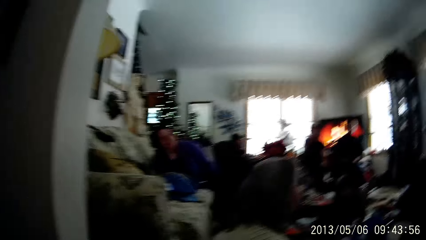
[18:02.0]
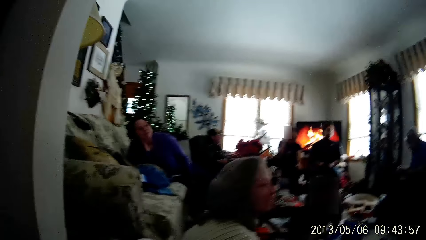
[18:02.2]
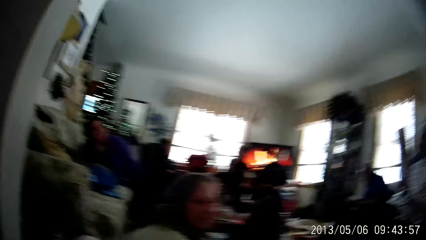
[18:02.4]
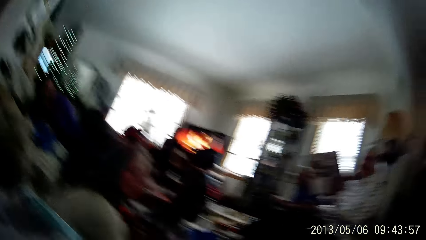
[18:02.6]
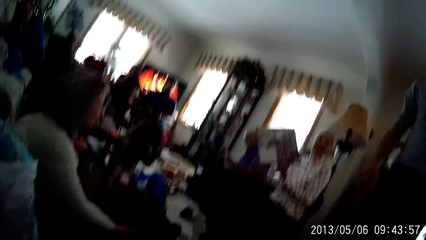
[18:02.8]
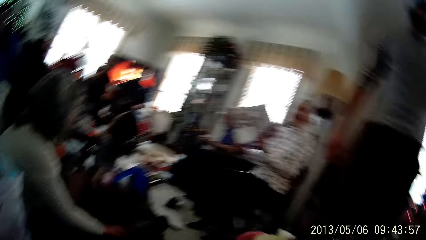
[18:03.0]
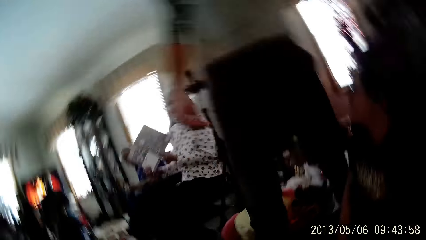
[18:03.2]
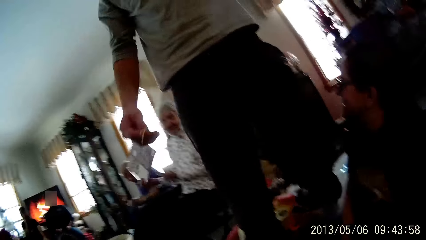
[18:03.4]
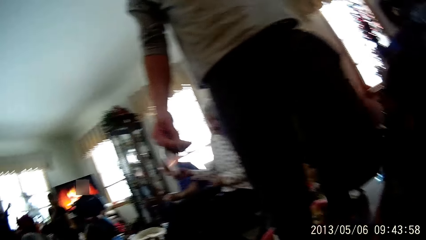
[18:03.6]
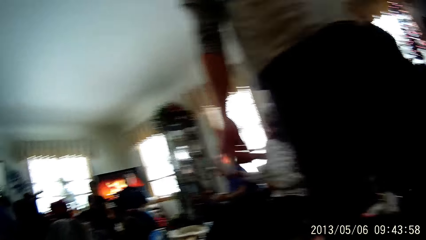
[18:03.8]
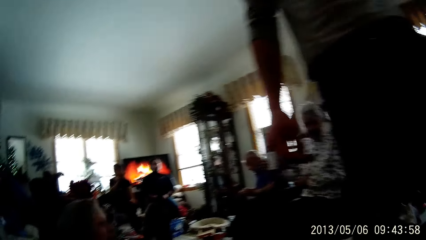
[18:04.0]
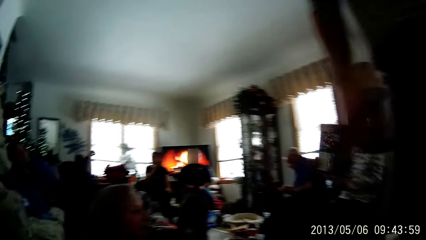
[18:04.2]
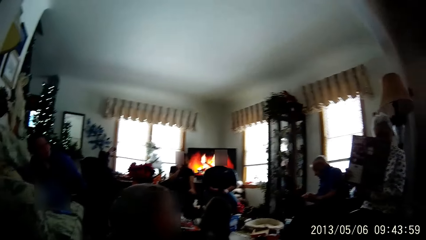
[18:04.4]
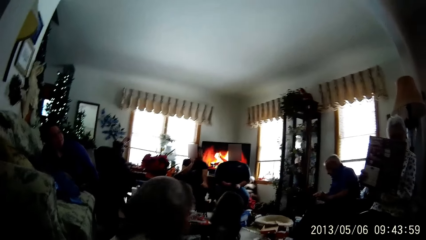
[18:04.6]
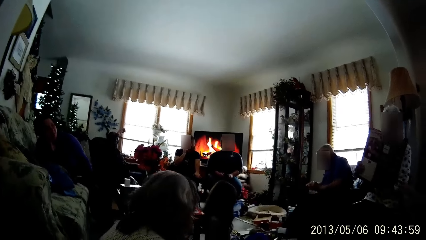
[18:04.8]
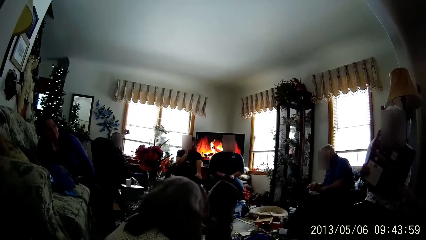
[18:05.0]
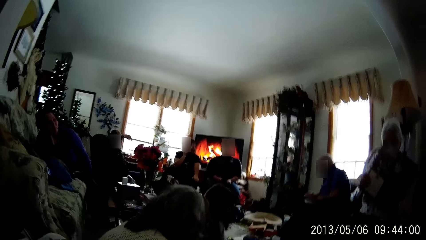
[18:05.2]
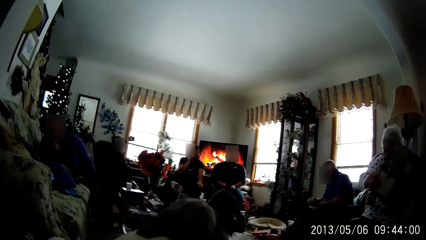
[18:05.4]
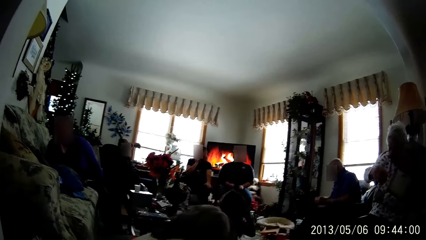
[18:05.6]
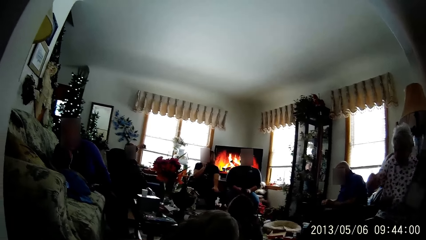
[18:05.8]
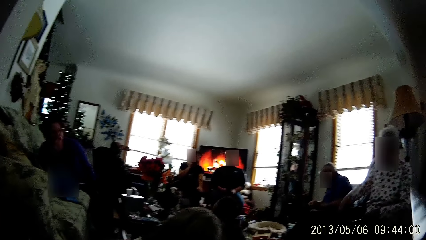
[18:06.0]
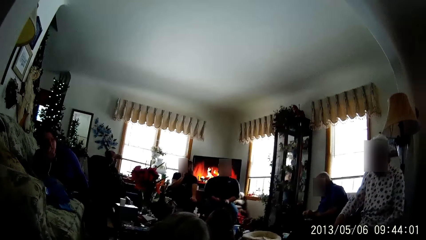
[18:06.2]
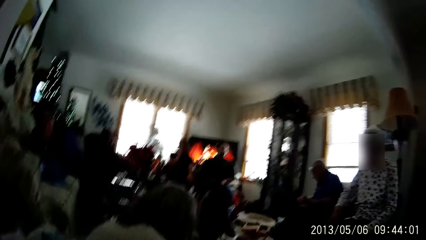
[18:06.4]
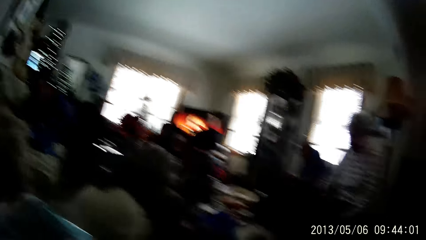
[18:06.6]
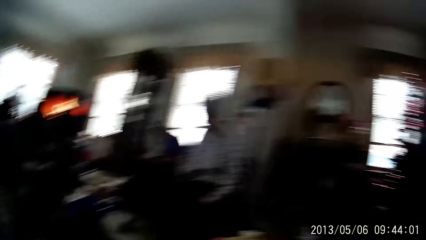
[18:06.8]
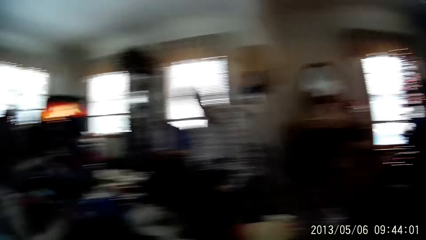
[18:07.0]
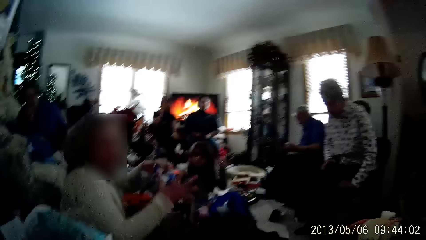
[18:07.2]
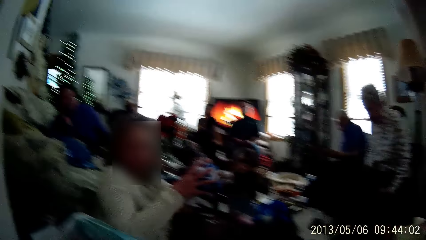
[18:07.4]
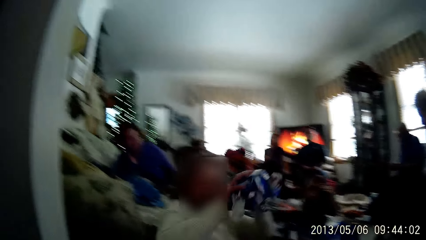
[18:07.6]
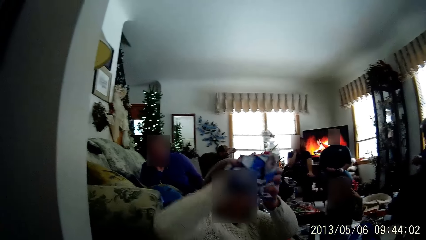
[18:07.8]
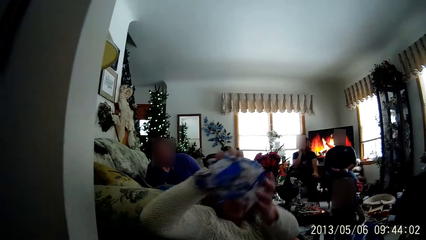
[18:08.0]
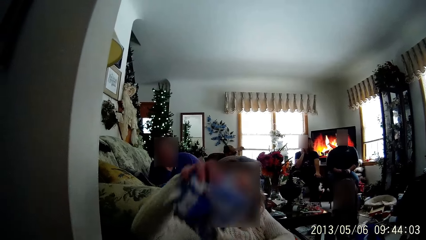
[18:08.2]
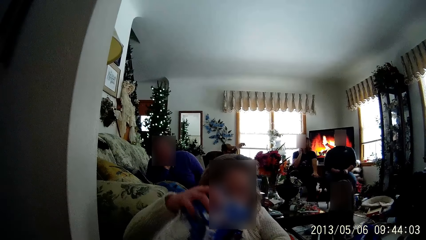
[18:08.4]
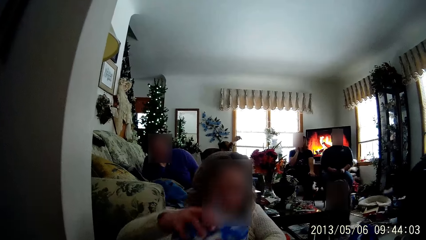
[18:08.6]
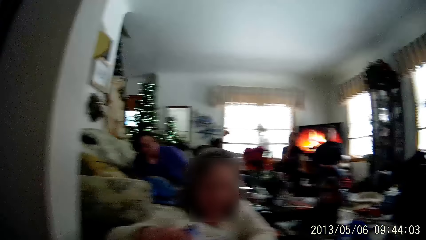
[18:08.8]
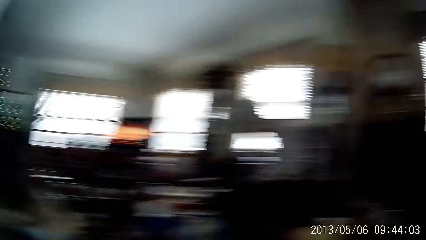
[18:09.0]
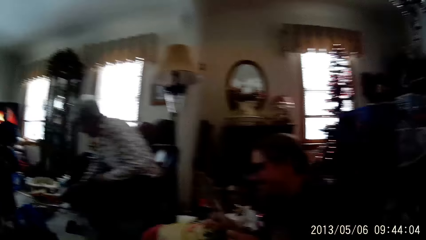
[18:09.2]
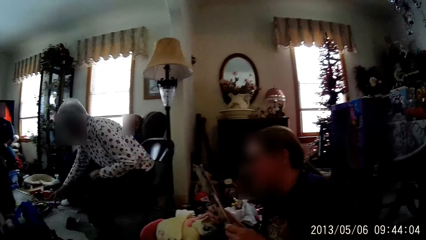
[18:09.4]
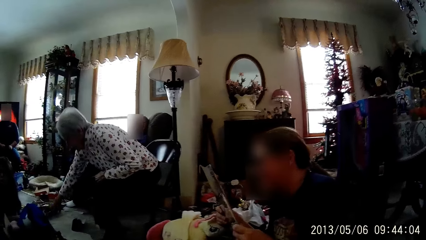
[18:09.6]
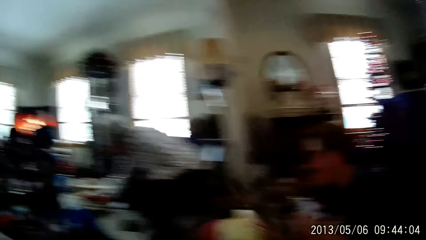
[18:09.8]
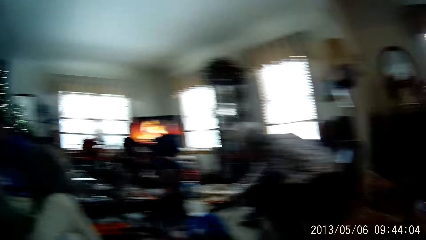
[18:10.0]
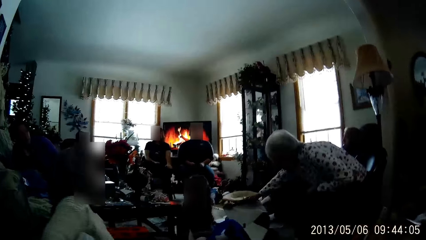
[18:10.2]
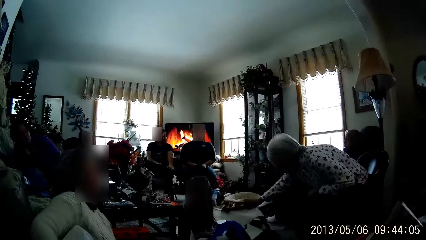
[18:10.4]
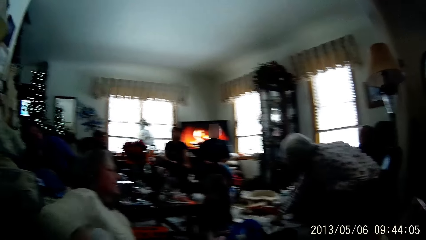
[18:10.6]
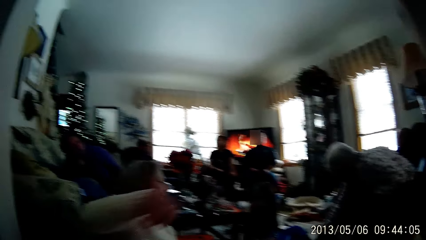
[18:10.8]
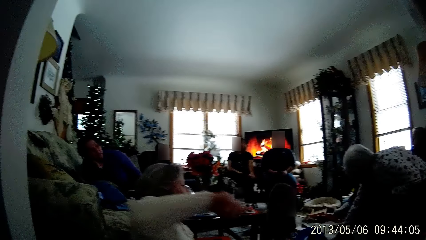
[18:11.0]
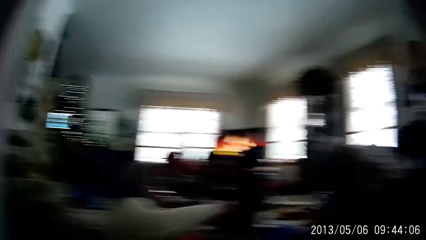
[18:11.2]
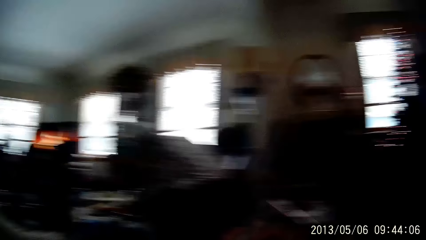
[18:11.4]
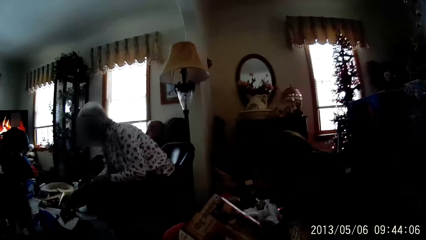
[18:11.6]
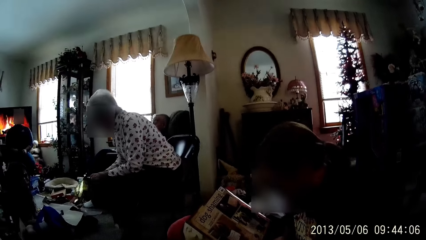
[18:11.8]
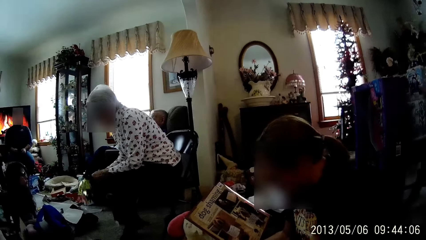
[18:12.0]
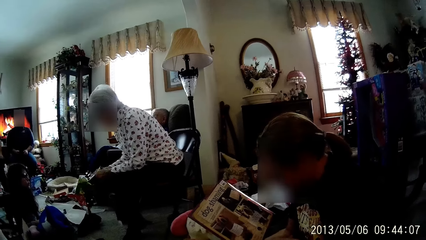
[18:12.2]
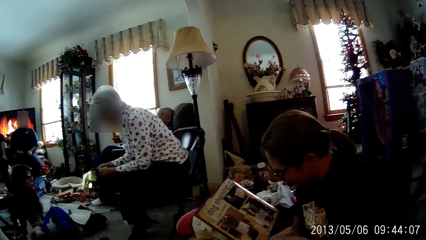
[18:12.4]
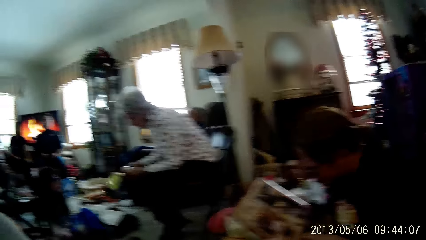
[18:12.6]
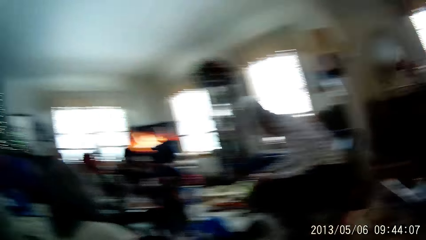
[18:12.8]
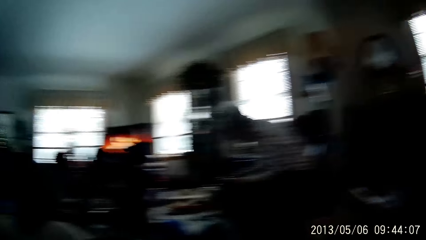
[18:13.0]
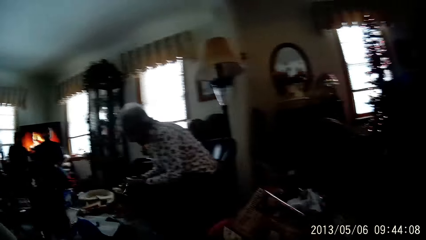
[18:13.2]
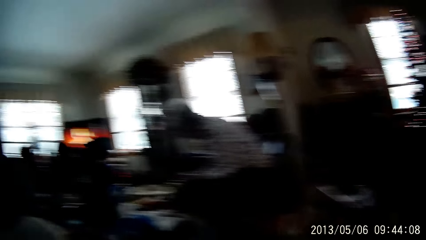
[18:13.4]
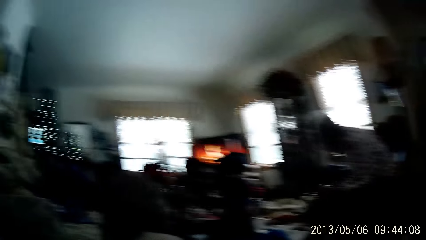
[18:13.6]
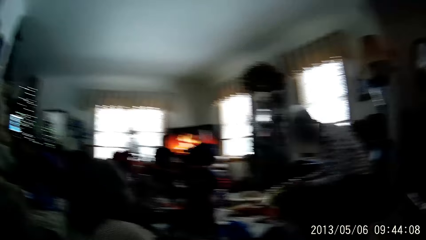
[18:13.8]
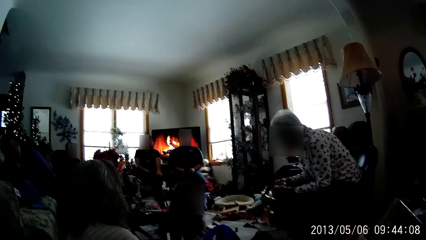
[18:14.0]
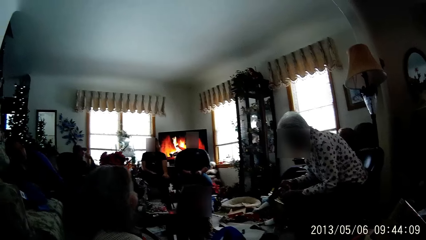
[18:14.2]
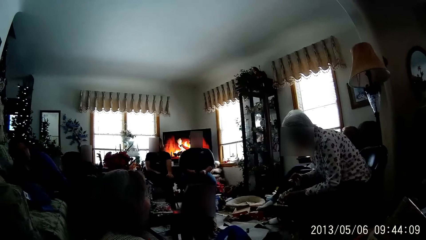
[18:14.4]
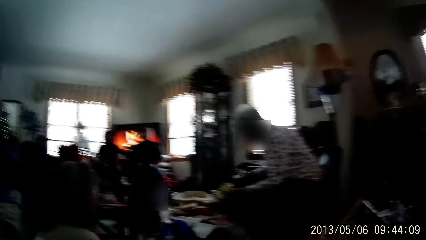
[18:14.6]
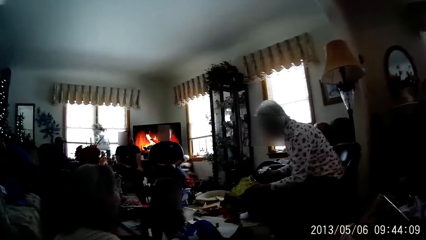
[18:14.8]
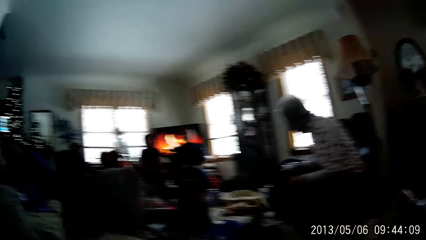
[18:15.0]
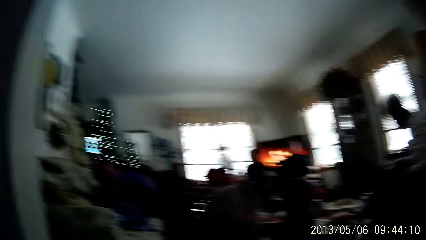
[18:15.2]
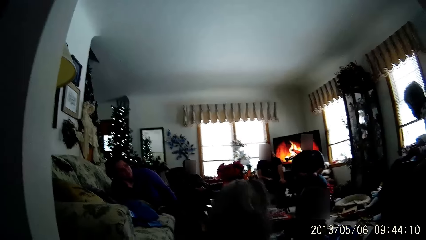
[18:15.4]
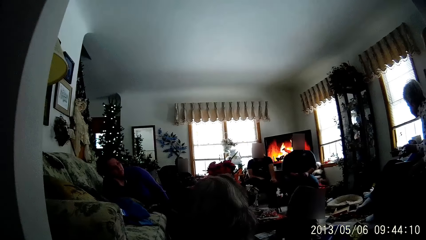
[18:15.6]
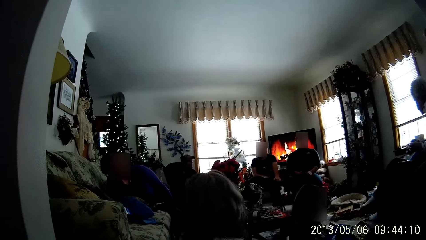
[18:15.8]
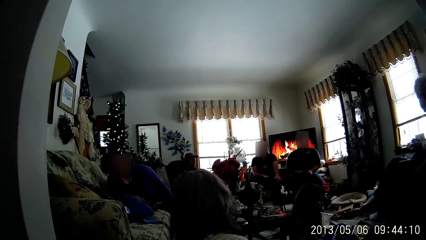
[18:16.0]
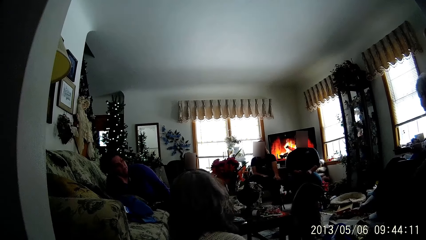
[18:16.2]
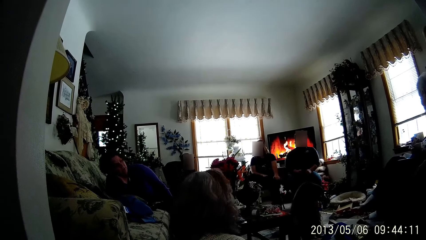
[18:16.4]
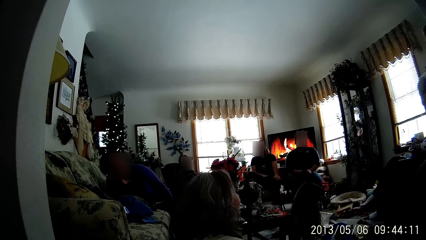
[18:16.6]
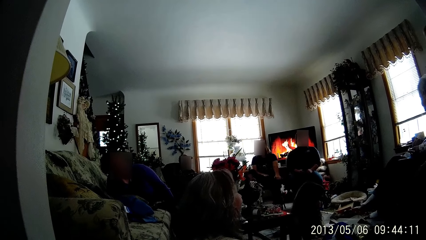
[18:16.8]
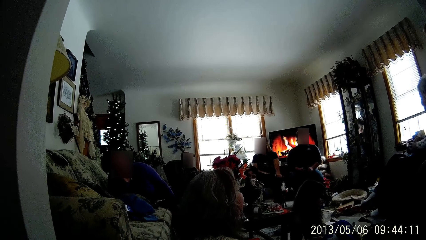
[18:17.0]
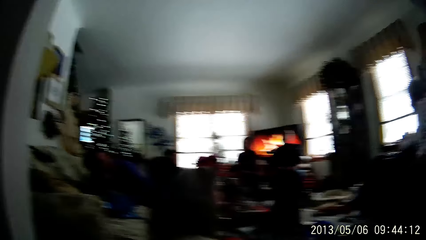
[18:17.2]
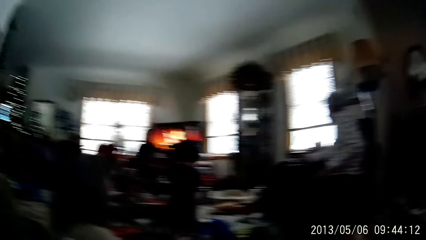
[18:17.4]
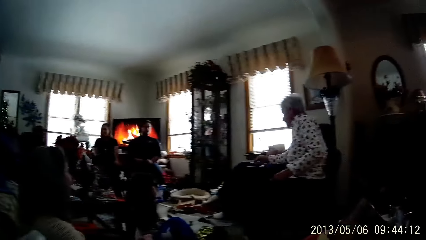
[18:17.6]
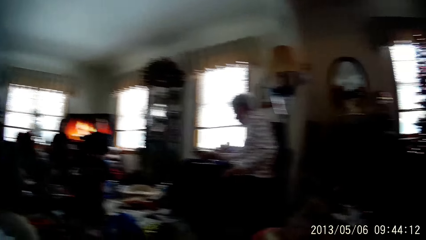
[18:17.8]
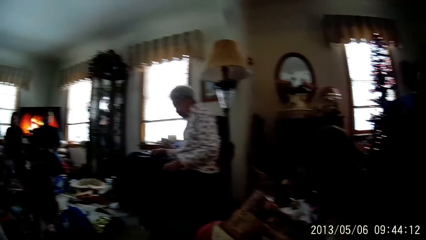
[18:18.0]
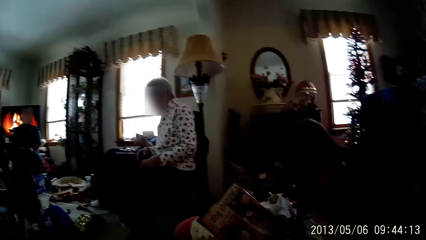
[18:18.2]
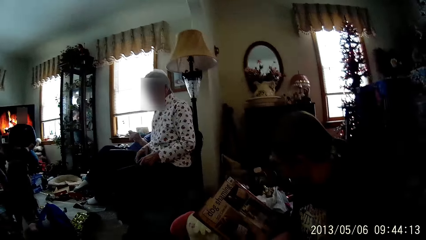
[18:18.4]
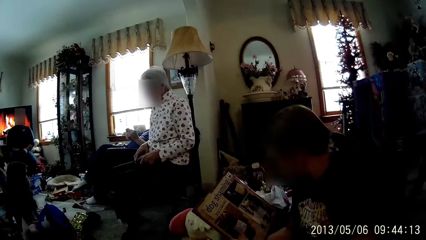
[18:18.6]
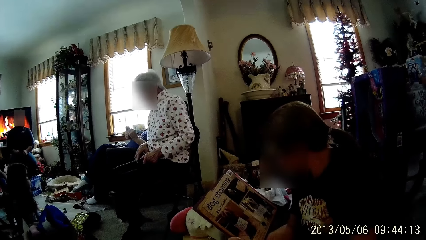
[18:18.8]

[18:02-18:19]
The camera wearer looks around in the room. A man walks by the camera wearer in the room. The woman passes the gift or book to a girl with both hands. Another woman lifts a cloth or wrapping paper, folds the wrapping paper in both hands, and drops the wrapping paper in a bag. The camera wearer looks around in the room. The girl reads the book. The first woman tears the gift wrapper with both hands. The camera wearer looks around in the room.
